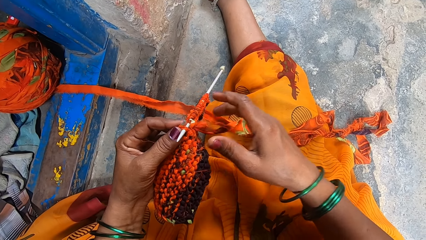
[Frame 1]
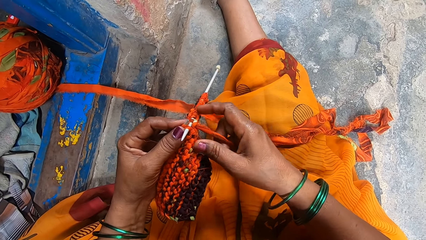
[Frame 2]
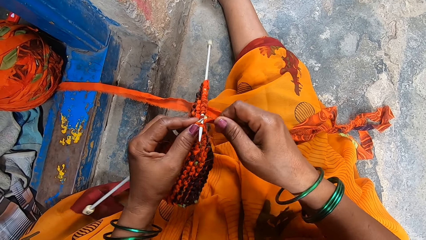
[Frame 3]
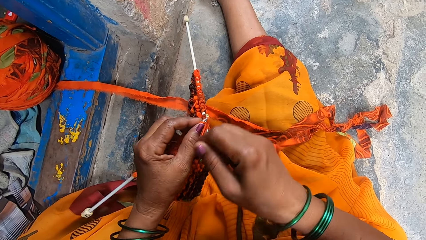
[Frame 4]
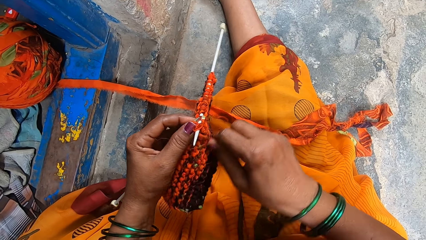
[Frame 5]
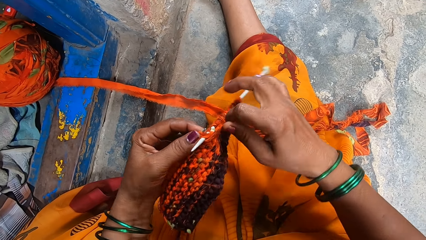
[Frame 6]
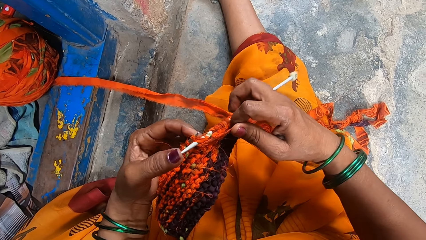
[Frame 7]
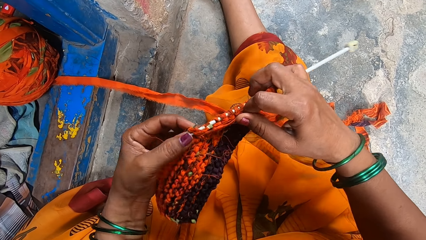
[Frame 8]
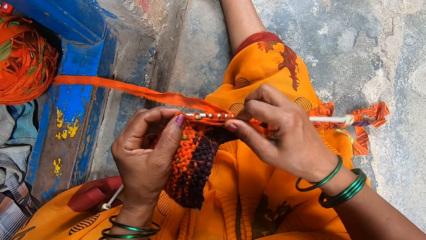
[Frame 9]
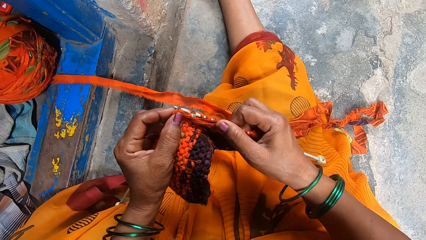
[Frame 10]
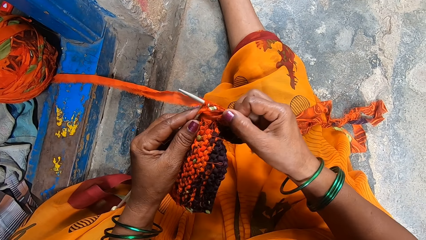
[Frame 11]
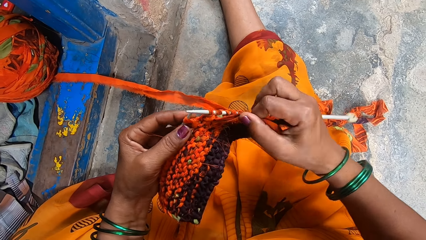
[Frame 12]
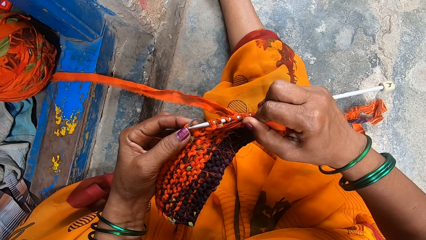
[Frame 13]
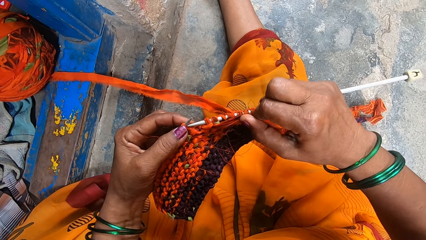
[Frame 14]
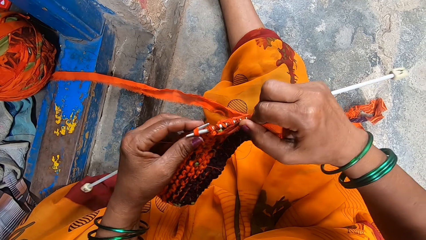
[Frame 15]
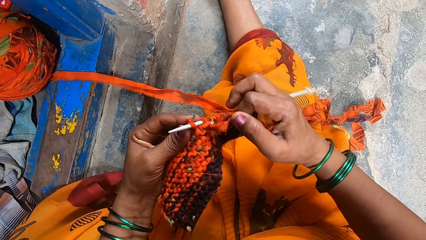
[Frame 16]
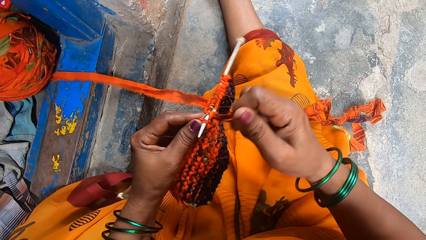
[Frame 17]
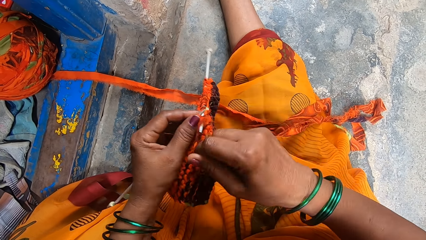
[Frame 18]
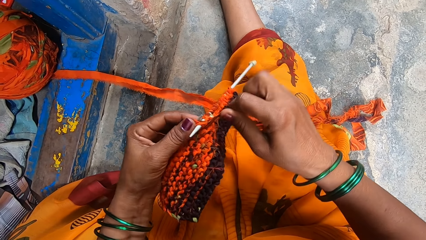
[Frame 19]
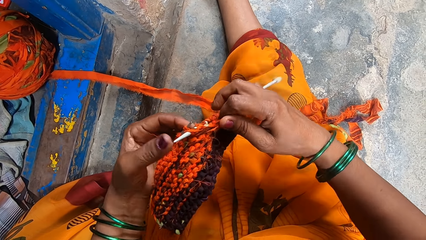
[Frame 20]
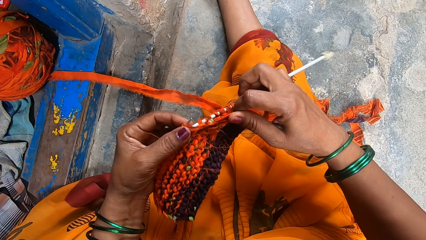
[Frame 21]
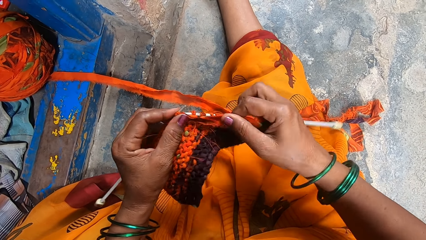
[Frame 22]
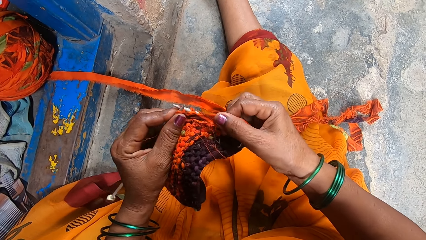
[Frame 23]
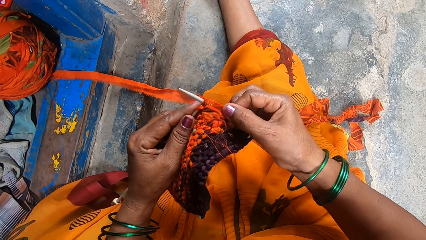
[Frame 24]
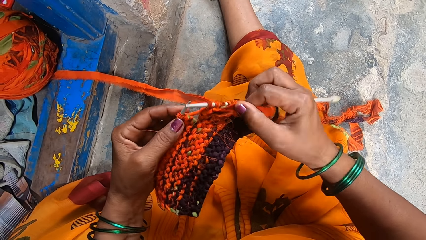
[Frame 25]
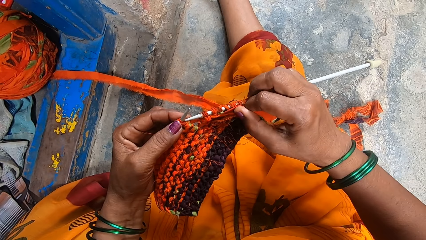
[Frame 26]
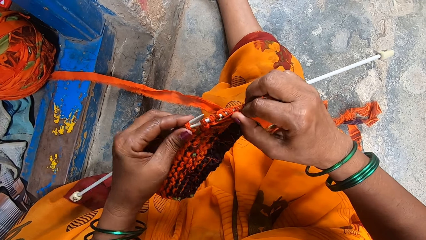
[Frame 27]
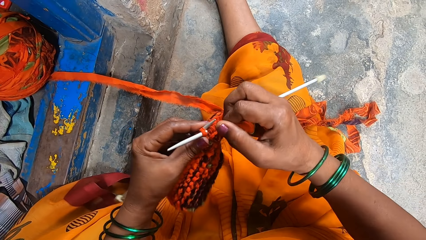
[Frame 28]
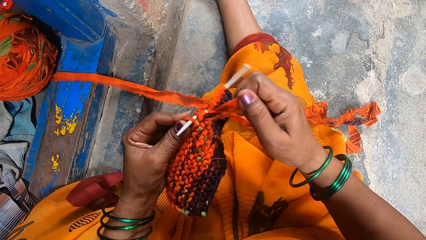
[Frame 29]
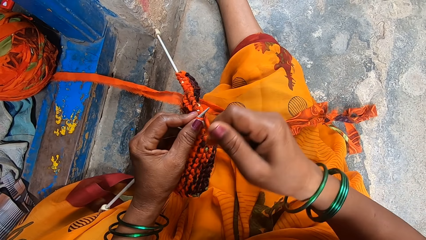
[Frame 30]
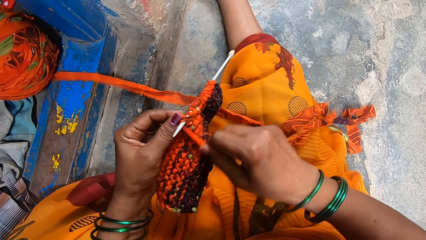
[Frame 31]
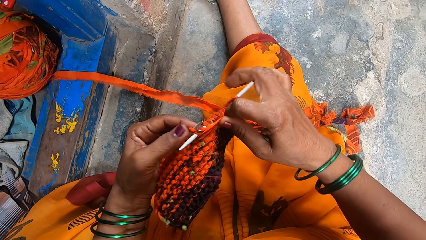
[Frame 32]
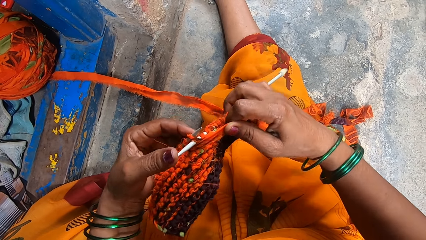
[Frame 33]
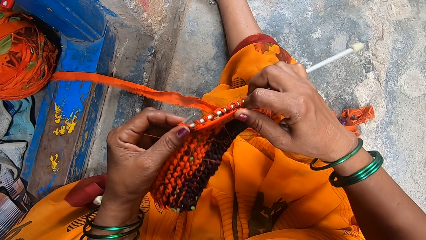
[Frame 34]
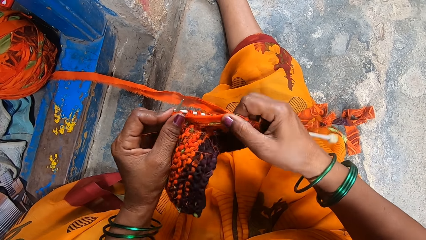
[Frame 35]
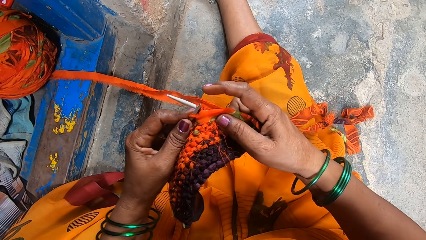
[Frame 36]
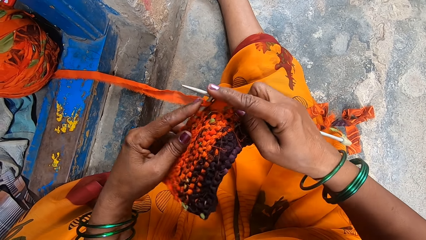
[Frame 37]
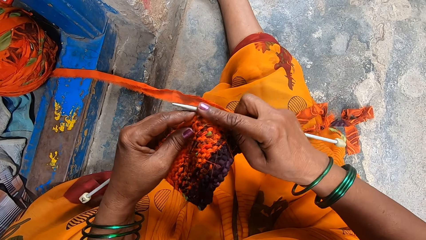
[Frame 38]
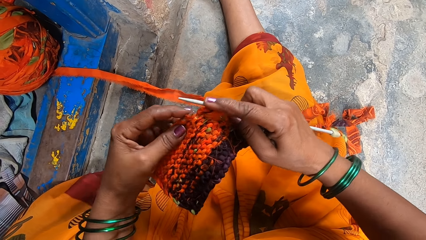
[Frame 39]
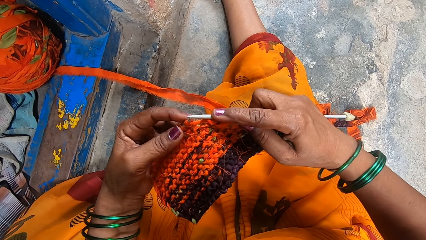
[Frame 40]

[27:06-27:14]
The camera wearer knits the fabric. They knit clothing with needles.

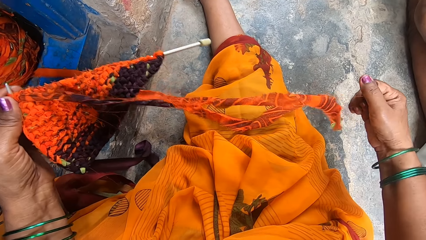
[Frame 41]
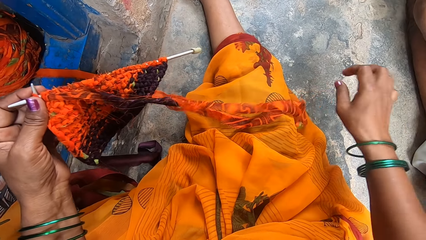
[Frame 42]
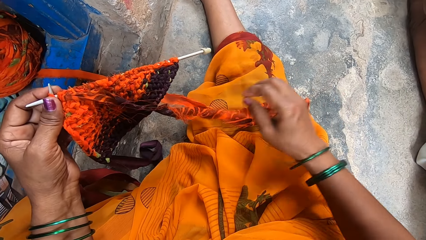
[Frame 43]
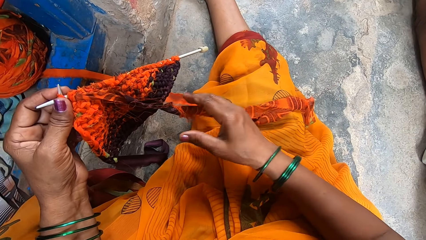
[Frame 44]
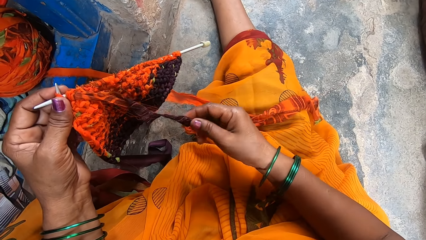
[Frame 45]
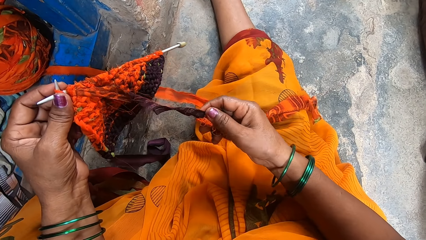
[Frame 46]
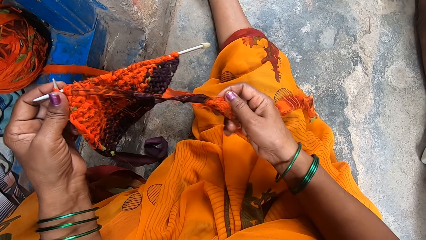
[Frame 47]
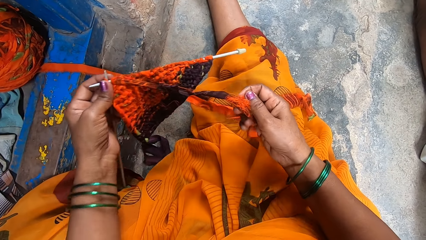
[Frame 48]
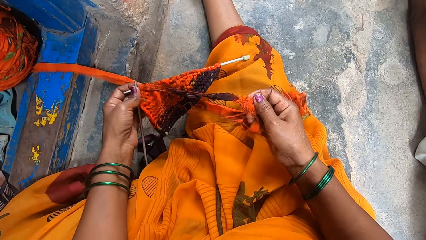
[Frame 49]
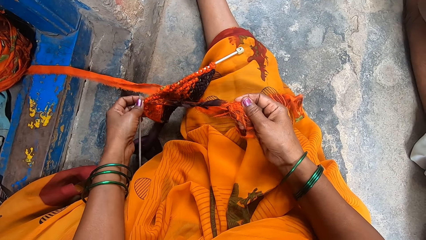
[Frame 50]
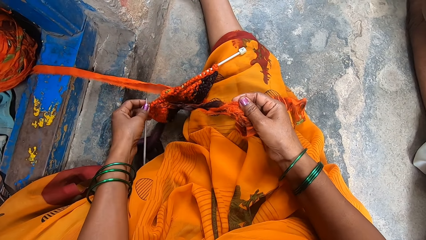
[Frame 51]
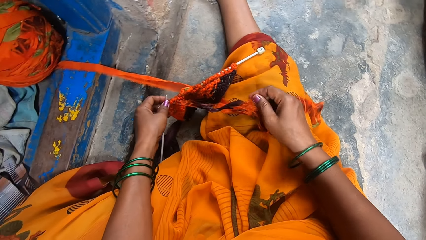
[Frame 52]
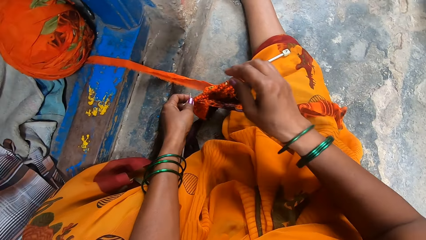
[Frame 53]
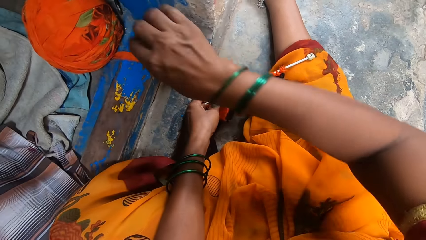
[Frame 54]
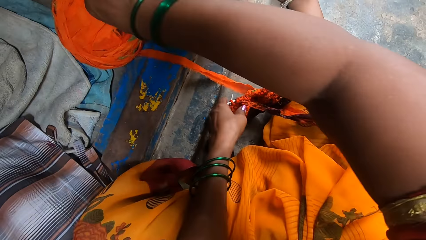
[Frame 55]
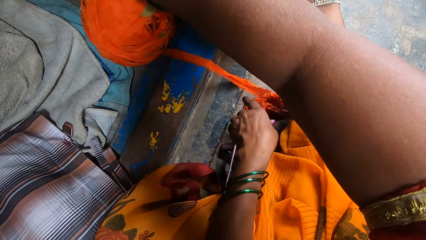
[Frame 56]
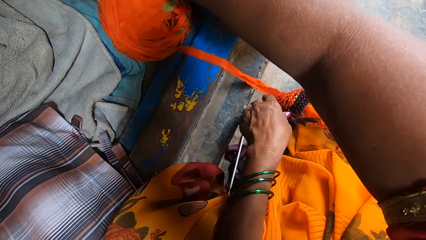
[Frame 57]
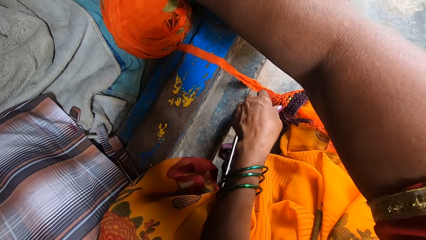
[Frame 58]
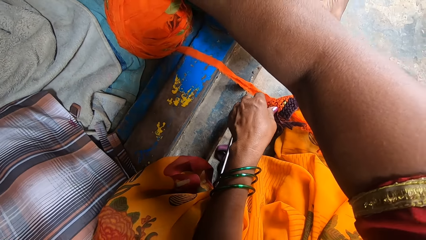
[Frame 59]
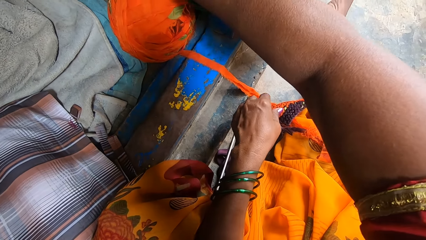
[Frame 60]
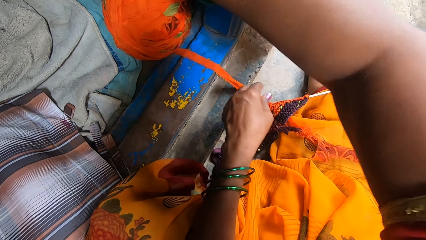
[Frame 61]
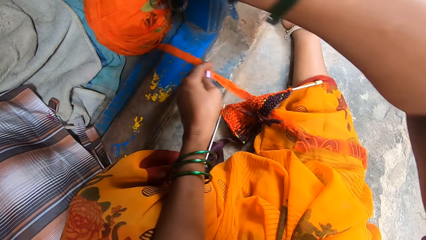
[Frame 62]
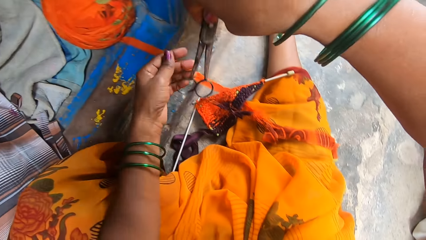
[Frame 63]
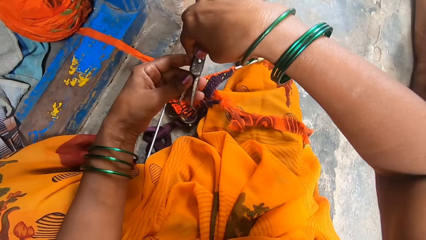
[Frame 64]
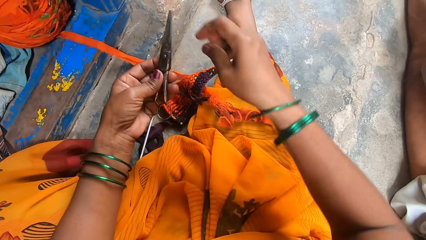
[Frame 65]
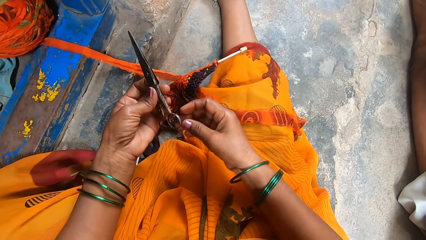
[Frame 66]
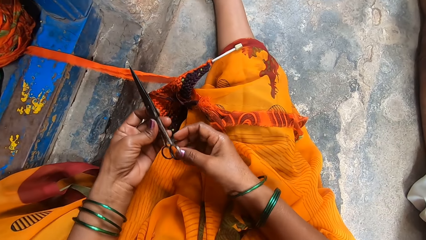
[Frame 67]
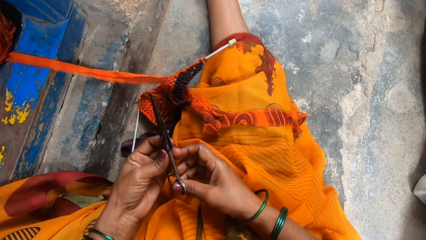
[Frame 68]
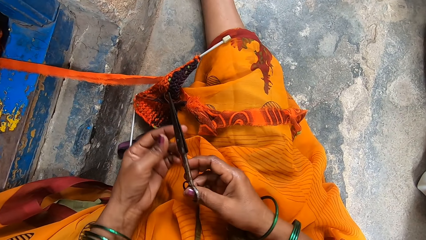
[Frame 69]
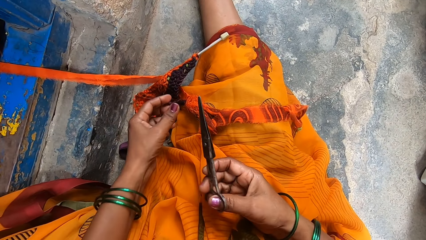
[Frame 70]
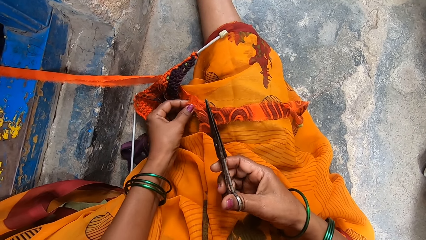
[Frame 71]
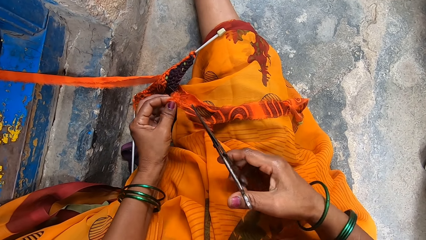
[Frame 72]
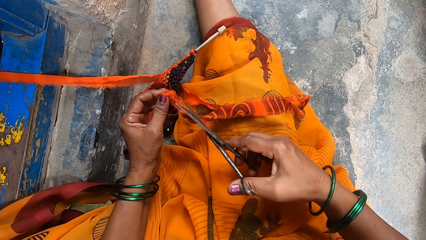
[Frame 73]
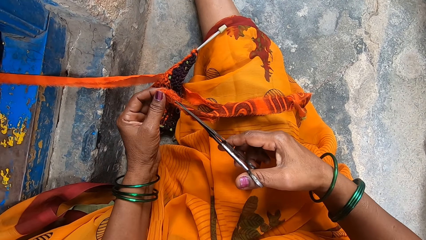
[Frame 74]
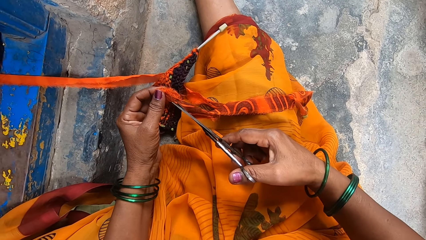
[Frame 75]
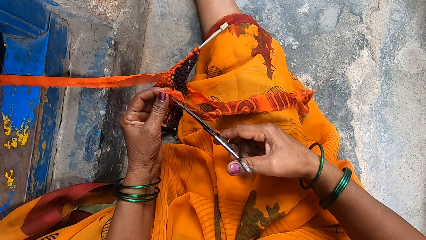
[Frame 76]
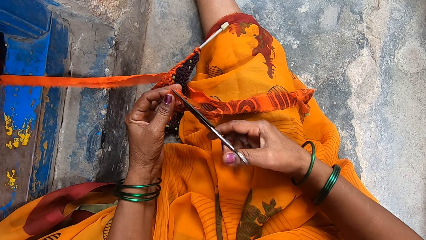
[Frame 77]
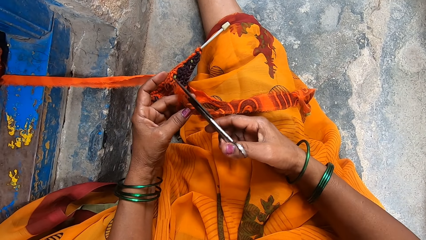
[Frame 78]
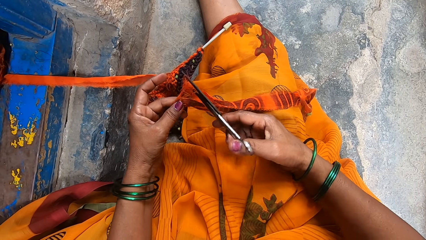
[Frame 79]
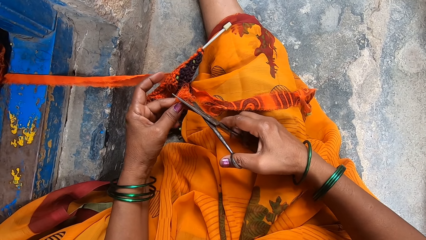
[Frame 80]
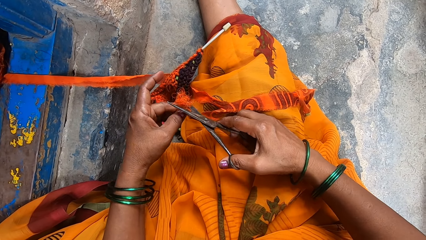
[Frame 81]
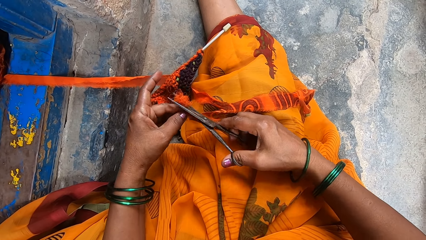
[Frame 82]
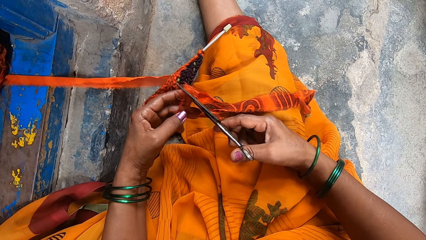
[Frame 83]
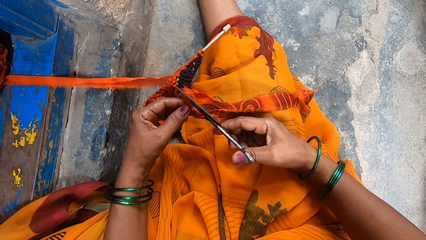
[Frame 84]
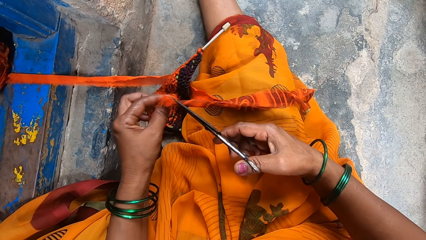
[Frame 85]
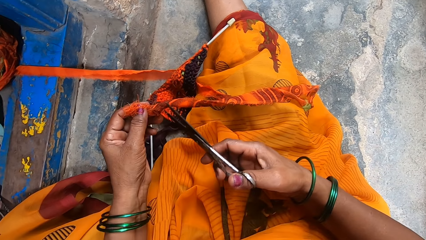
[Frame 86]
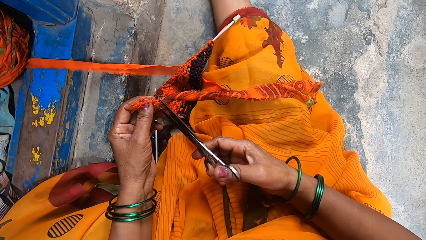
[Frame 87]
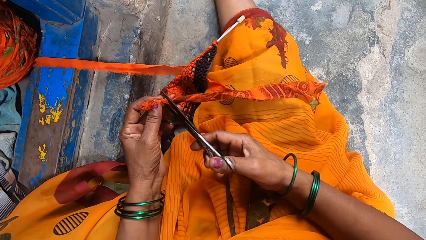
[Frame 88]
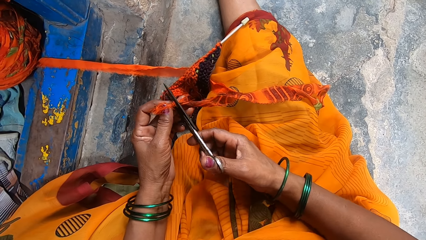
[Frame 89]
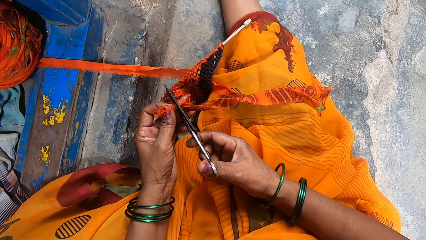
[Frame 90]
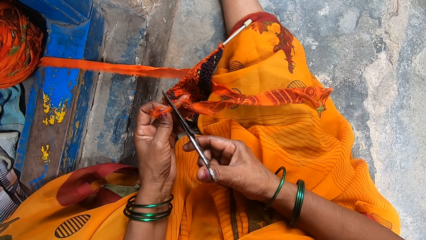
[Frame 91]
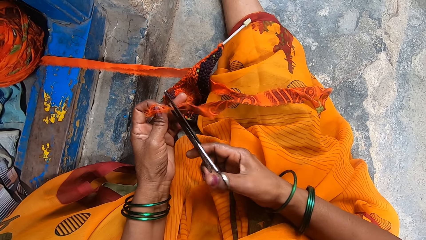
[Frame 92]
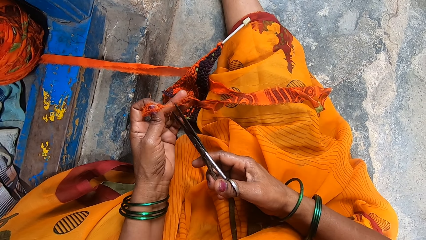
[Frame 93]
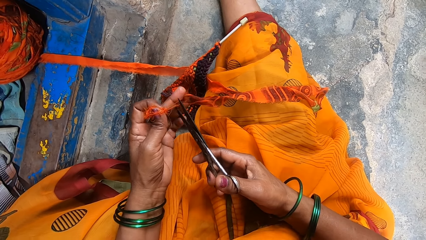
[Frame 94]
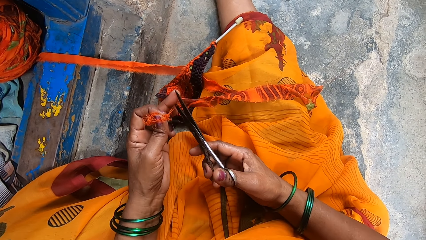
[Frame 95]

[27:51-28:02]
The camera wearer stretches a thread. They place the cloth on the floor. They pick up a pair of scissors. They cut threads on the long piece of cloth with the scissors.
